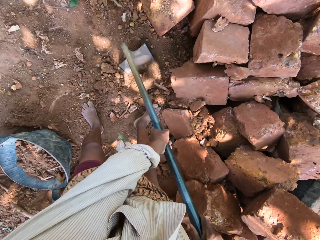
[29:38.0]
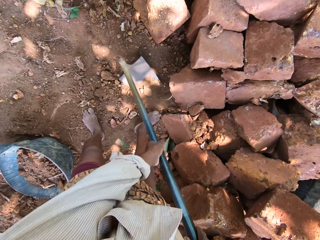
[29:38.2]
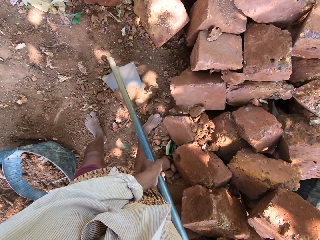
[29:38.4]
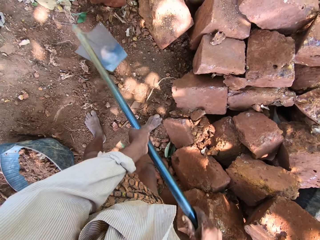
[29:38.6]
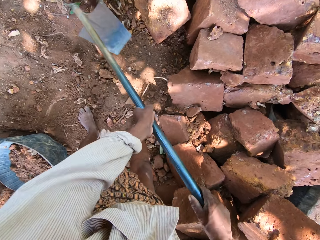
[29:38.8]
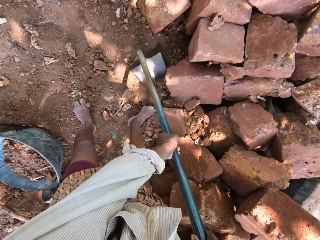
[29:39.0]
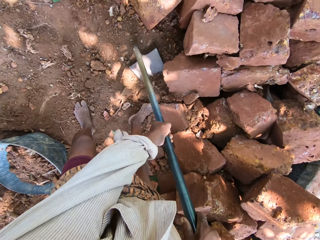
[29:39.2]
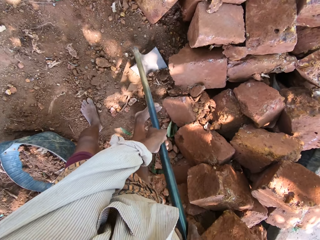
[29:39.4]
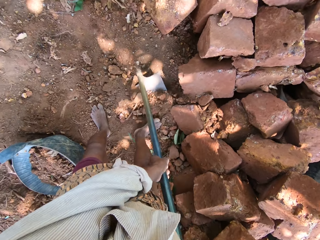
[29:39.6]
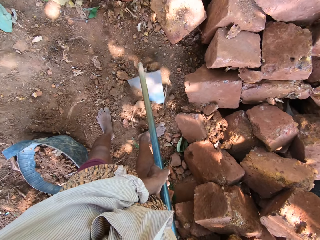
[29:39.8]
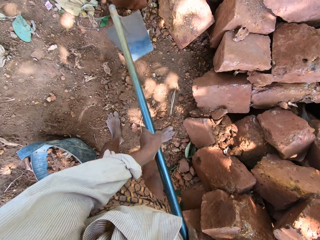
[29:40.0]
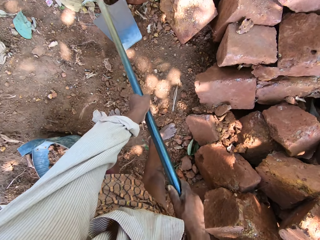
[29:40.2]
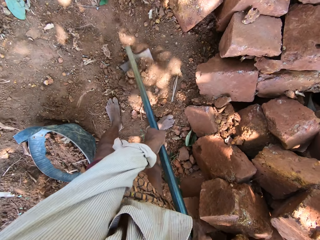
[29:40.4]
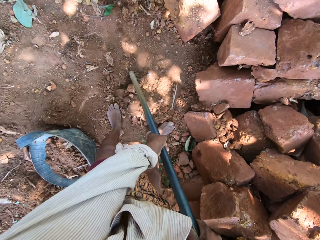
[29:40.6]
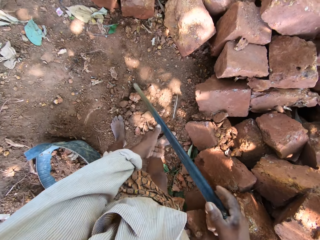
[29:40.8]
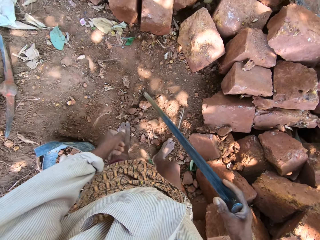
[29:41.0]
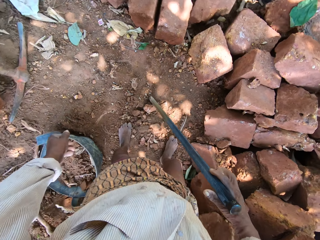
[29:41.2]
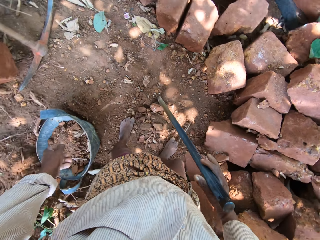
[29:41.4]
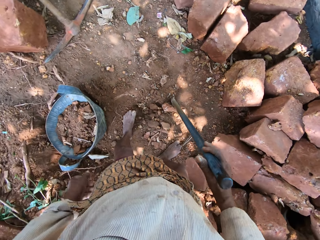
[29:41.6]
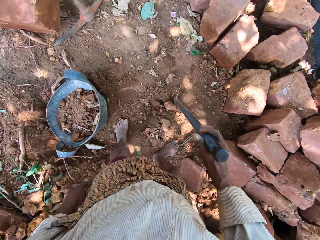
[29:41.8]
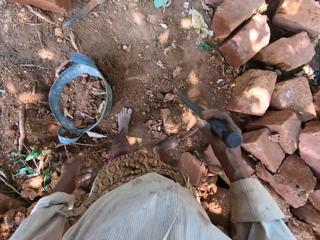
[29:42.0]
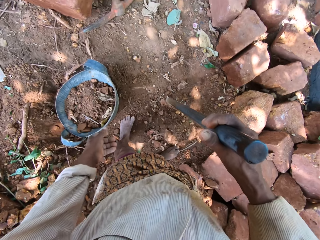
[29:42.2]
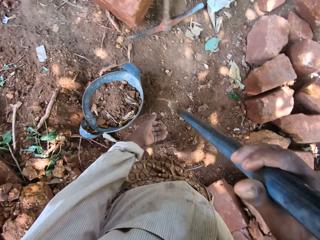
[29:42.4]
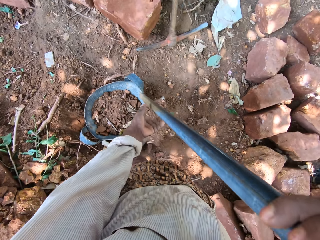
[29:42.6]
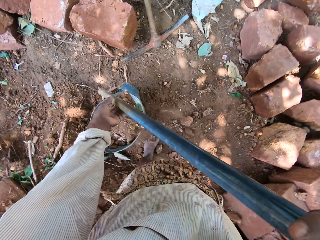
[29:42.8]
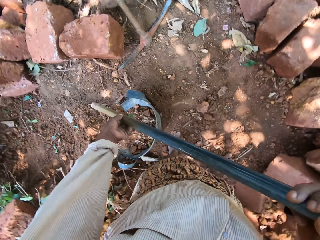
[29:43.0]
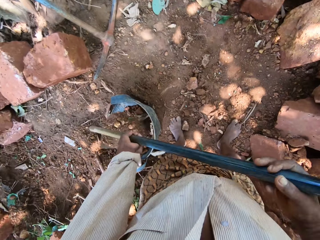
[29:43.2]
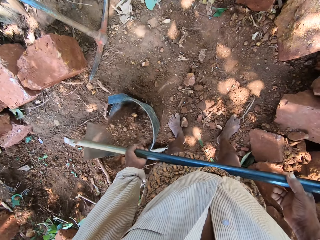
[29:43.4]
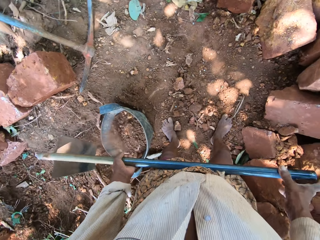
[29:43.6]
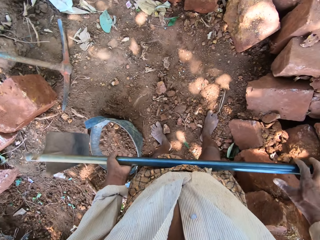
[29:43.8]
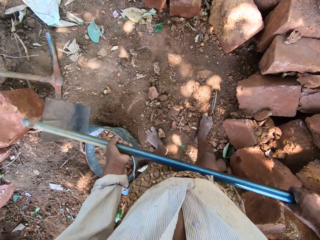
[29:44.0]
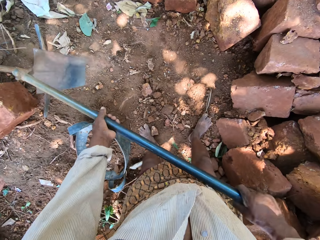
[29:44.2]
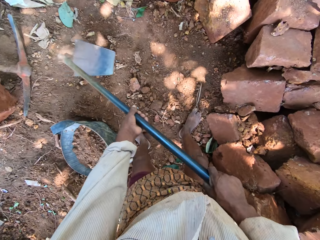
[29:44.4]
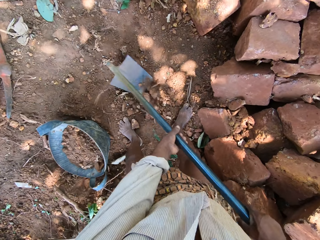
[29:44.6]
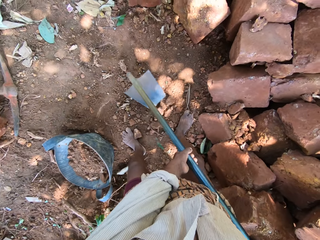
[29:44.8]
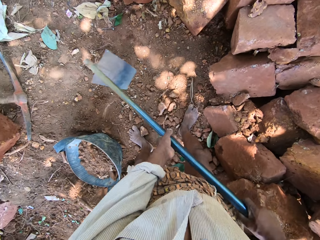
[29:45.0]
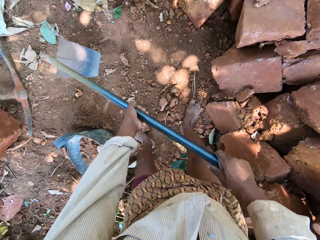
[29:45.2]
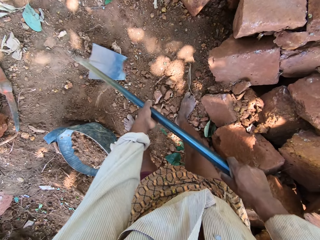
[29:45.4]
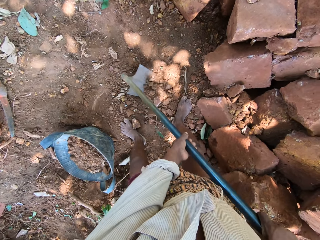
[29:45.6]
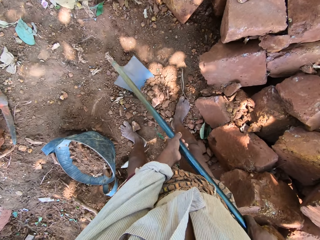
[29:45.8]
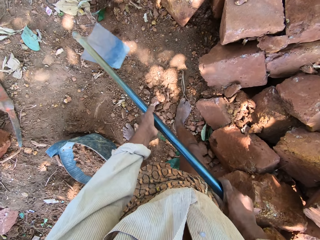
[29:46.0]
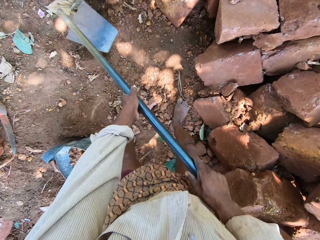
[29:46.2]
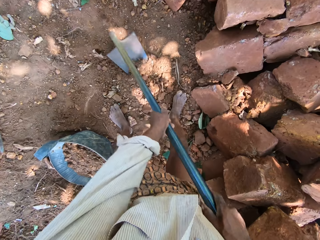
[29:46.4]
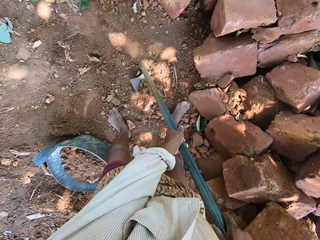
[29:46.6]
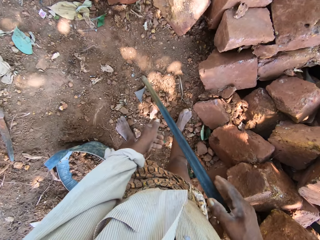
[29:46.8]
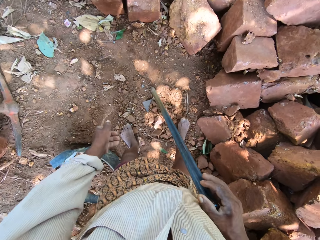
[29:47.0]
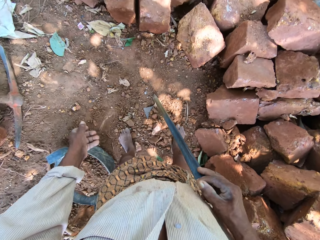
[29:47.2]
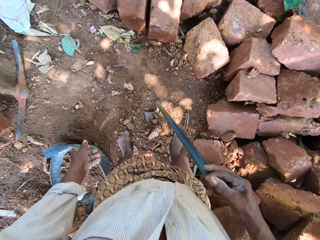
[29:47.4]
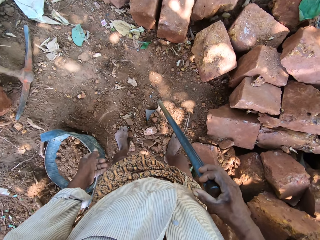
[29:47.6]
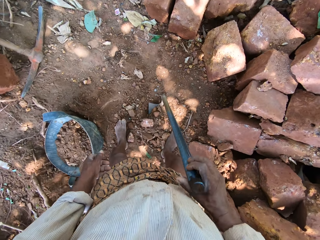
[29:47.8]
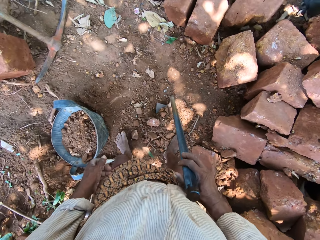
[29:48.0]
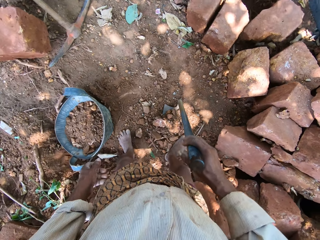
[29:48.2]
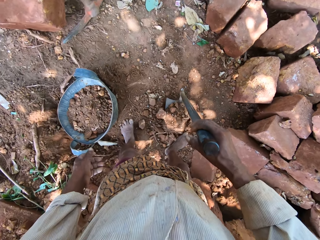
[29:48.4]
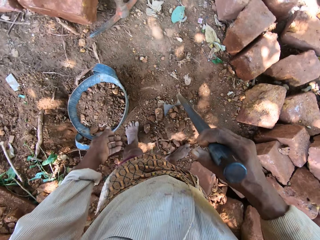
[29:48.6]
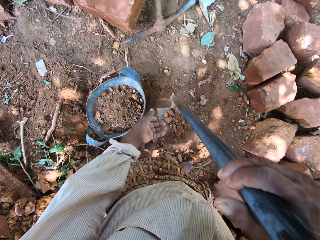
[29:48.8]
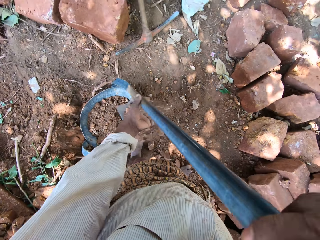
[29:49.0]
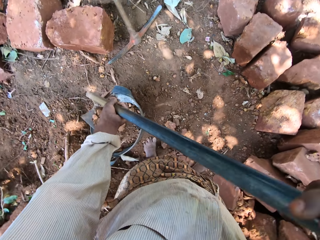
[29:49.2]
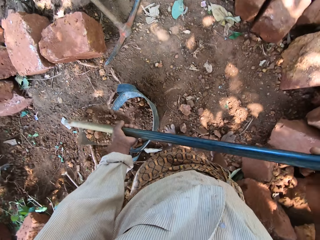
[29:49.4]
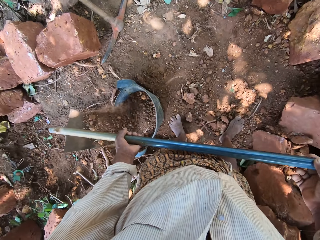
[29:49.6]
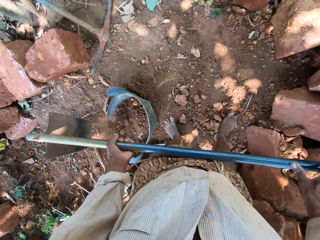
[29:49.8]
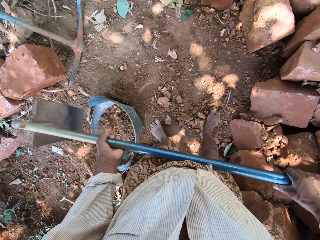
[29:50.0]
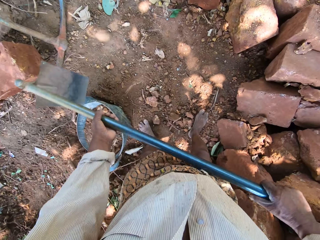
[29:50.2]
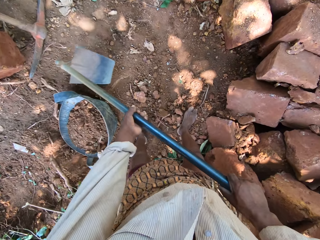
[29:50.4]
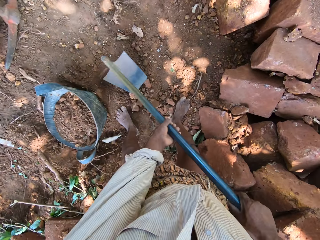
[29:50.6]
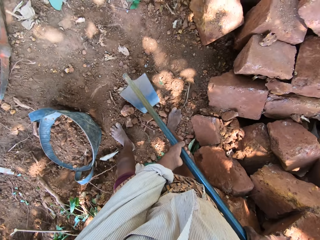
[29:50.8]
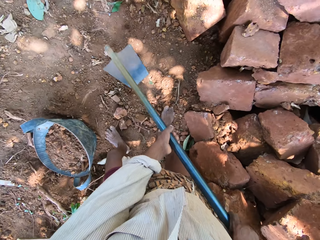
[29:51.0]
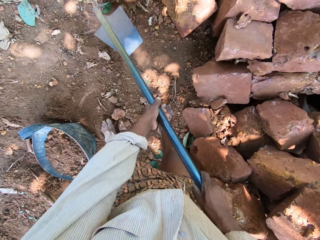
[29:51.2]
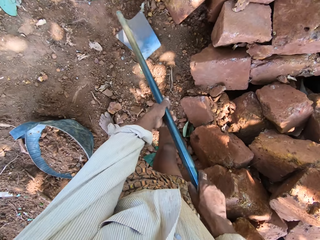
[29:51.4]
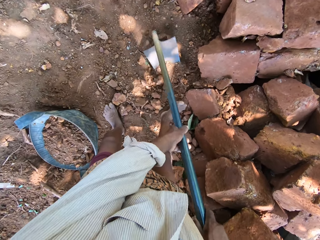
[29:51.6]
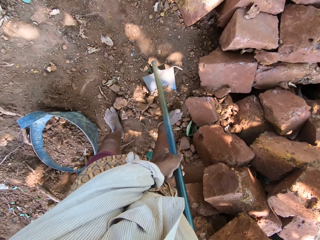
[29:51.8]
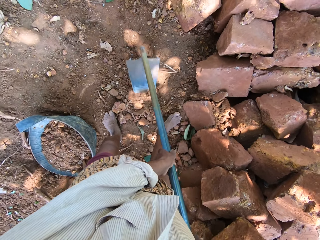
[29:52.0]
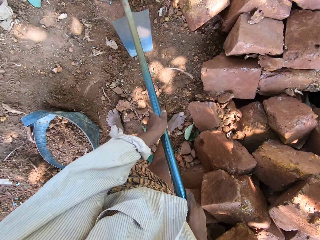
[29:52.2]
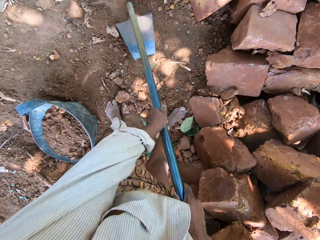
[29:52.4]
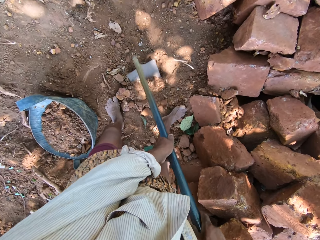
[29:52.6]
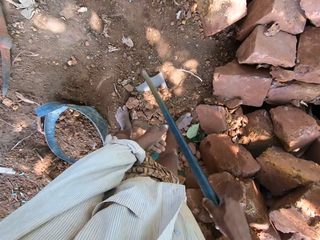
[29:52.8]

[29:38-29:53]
The camera wearer scoops coarse sand from the ground with the hoe in his hands. He lifts the hoe from the ground with his right hand. He supports the hoe in his right hand with his left hand. He dumps the coarse sand in the hoe in his hands into the bag of coarse sand on the ground. He excavates the ground with the hoe in his hands. He scoops coarse sand from the ground with the hoe in his hands. He lifts the hoe from the ground with his right hand. He supports the hoe in his right hand with his left hand. He dumps the coarse sand in the hoe in his hands into the bag of coarse sand on the ground. He excavates the ground with the hoe in his hands.

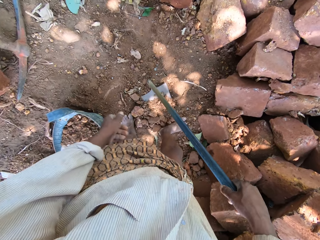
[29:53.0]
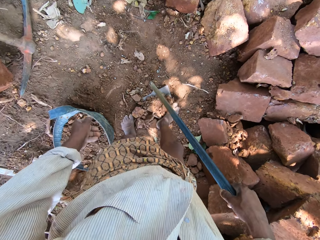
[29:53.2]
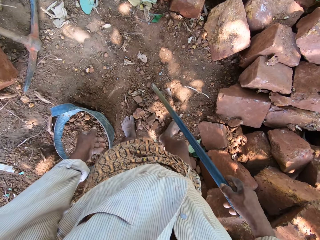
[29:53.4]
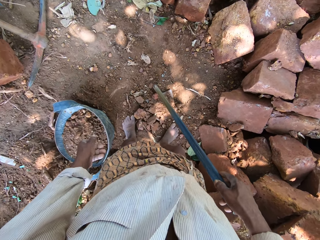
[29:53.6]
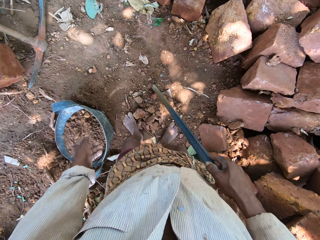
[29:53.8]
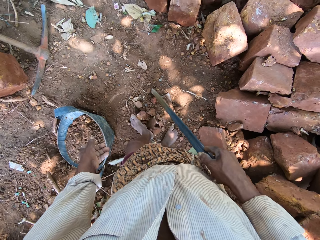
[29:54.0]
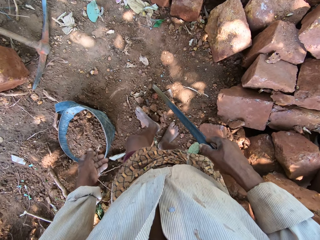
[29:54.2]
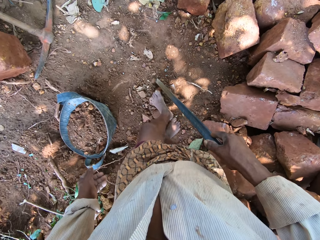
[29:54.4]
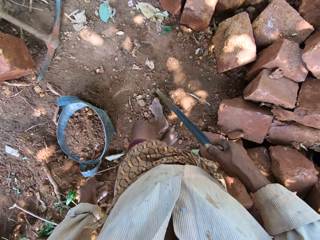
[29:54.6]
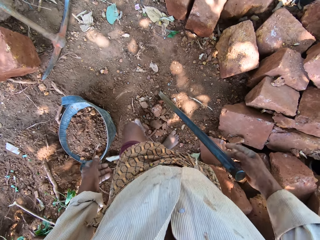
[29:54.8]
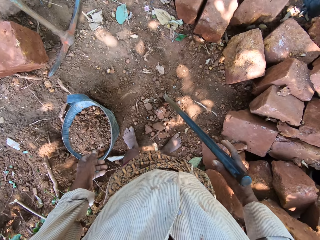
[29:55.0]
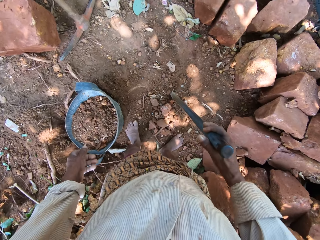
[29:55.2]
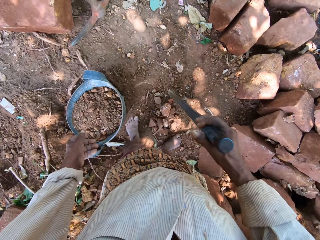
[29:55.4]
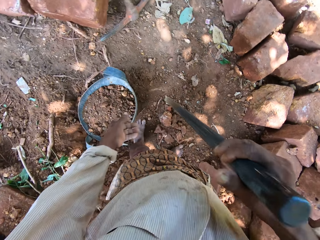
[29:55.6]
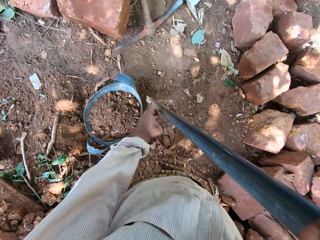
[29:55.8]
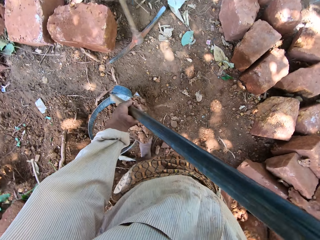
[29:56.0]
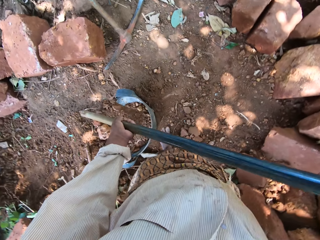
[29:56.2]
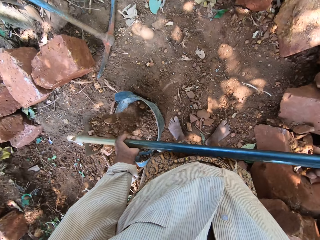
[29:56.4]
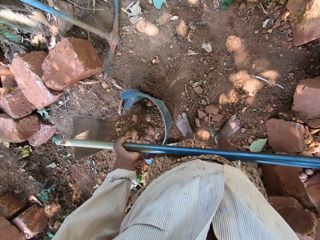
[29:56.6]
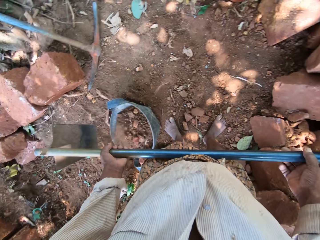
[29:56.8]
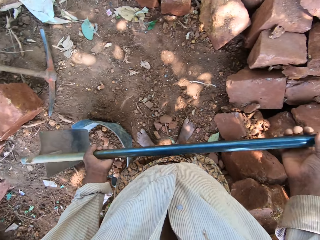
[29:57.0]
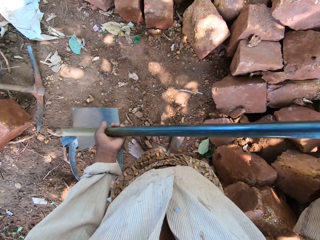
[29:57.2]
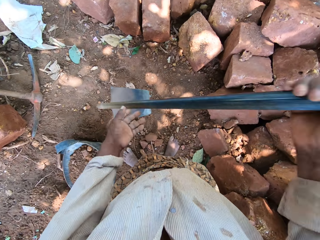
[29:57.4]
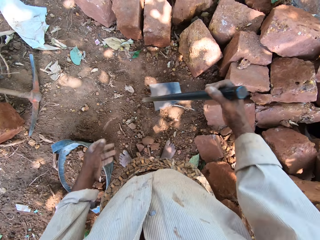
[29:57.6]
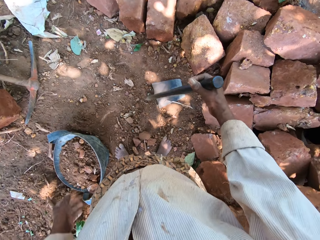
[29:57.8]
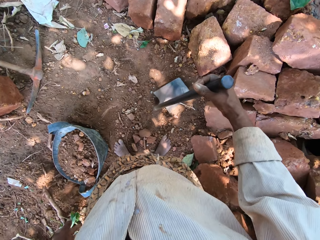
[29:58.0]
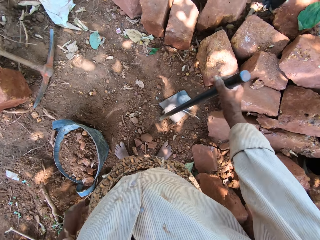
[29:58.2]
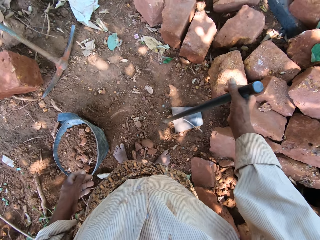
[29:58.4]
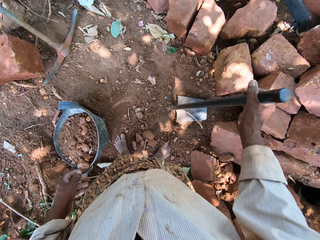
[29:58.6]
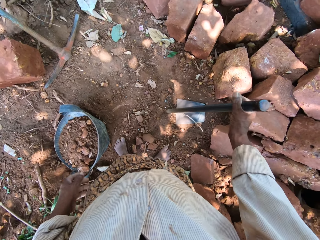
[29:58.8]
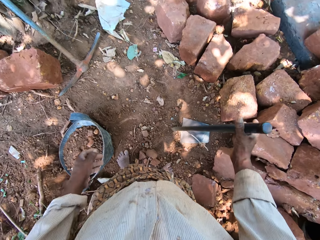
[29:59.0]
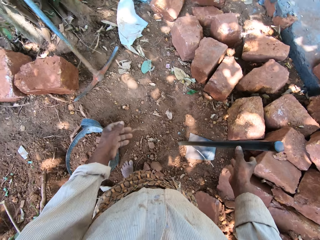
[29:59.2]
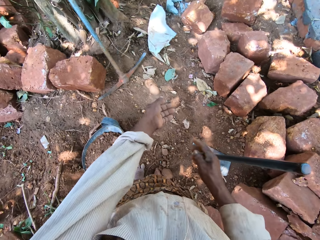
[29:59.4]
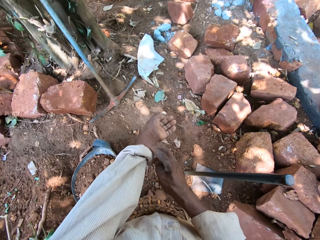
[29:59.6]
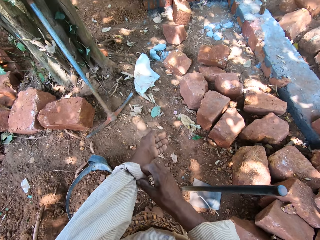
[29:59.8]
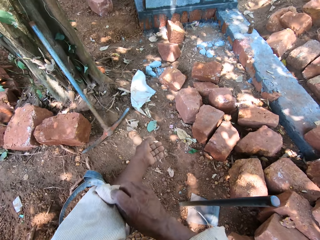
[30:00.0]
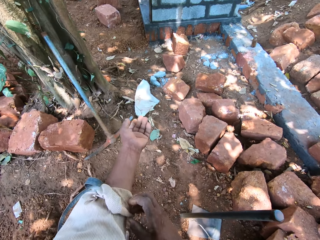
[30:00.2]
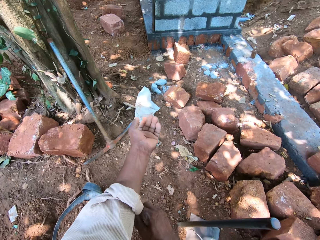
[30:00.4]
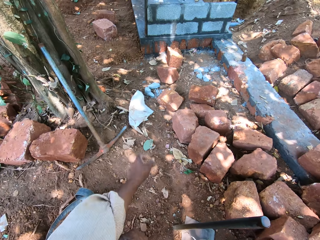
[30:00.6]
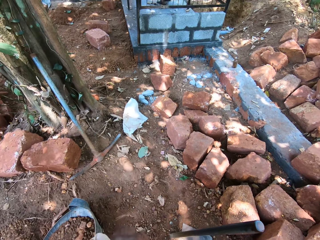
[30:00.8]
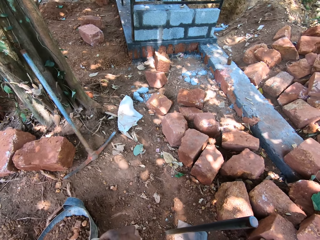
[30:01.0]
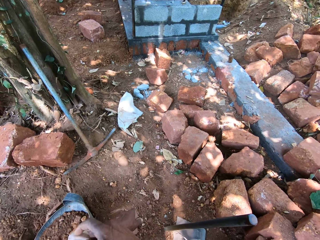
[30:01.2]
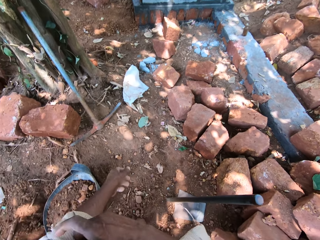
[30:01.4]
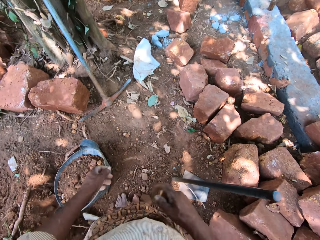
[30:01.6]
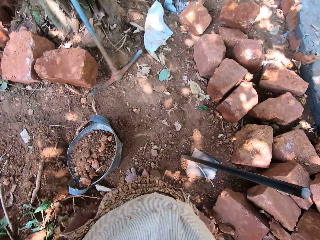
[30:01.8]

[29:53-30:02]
The camera wearer scoops coarse sand from the ground with the hoe in his hands. He gathers the coarse sand on the hoe on the ground with his right leg. He gathers the coarse sand on the hoe on the ground with his left leg. He lifts the hoe from the ground with his right hand. He supports the hoe in his right hand with his left hand. He dumps the coarse sand in the hoe in his hands into the bag of coarse sand on the ground. He removes his left hand from the hoe. He drops the hoe in his right hand on the ground. He sets the hoe on the ground with his right hand. He removes his right hand from the hoe on the ground. He rolls up his left sleeve with his right hand.
